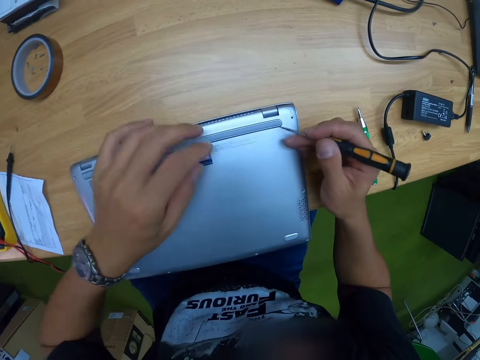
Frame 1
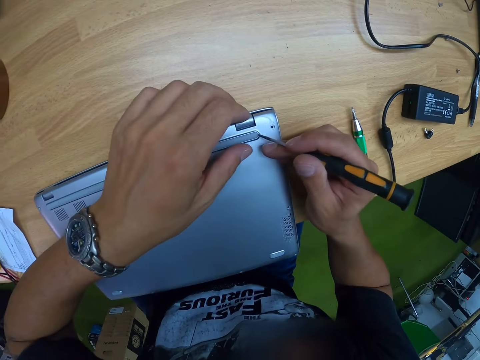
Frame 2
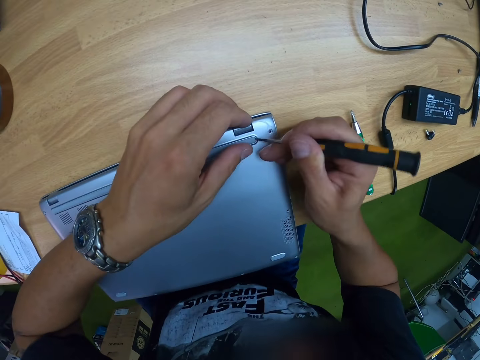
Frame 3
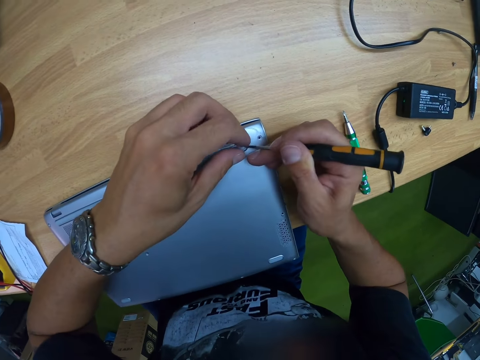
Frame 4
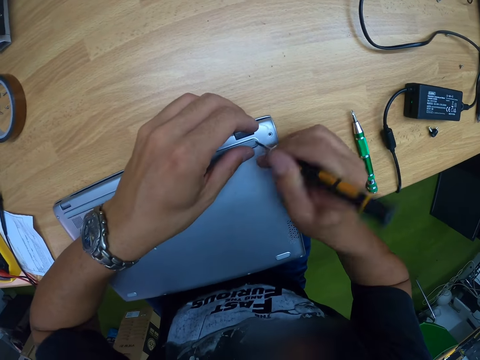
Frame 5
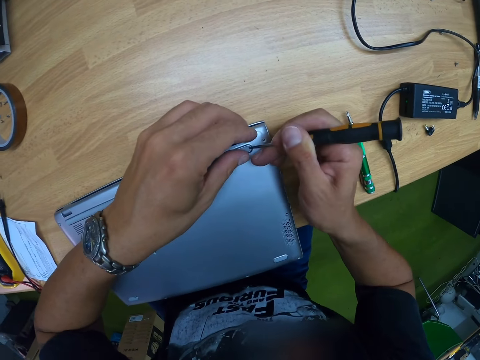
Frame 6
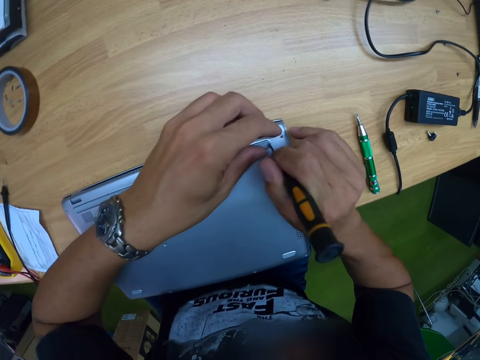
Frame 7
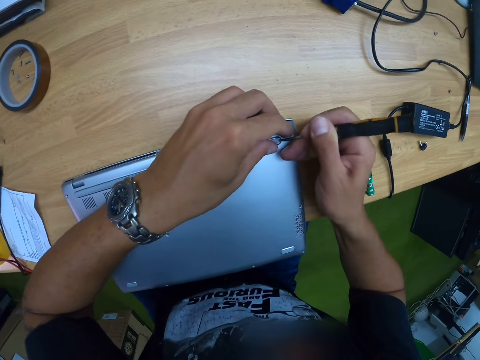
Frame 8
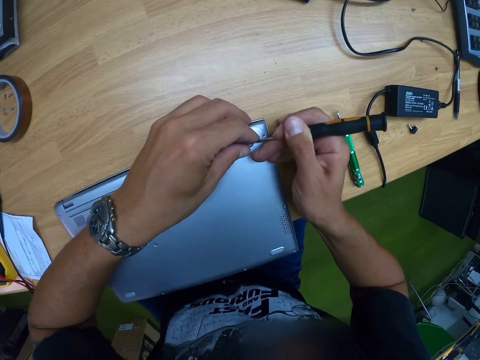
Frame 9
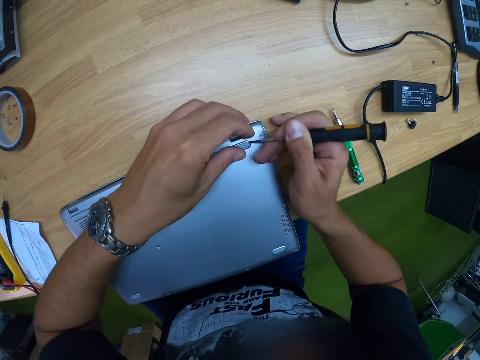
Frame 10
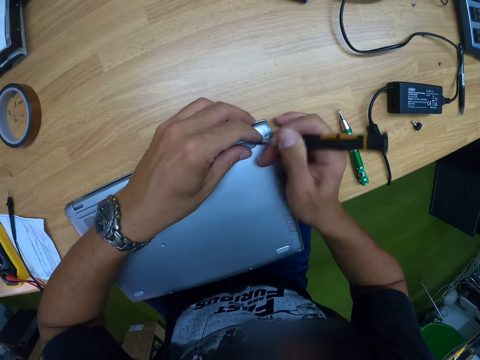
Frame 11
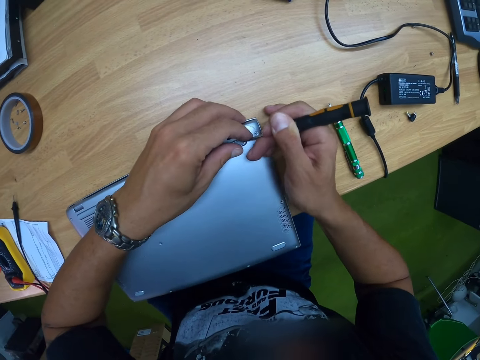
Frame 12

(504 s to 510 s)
The camera wearer peels a rubber seal on the laptop with the screwdriver in his right hand.

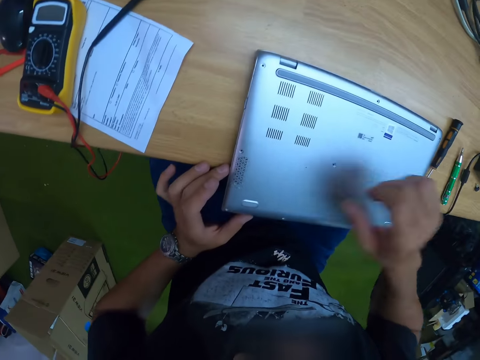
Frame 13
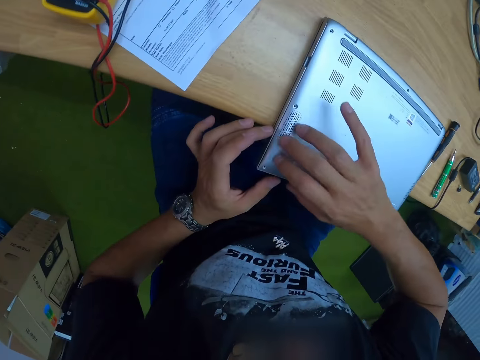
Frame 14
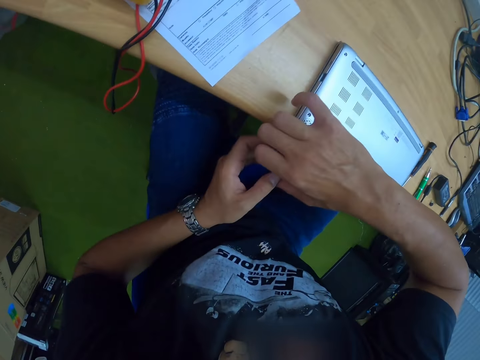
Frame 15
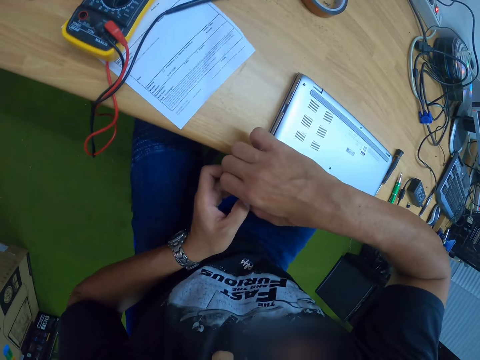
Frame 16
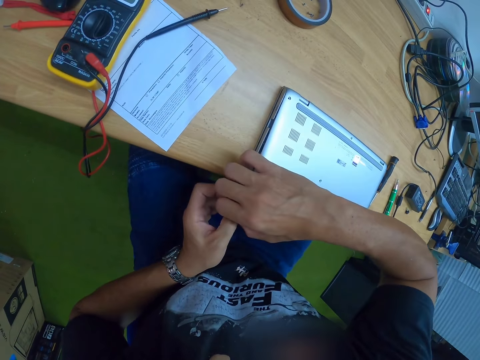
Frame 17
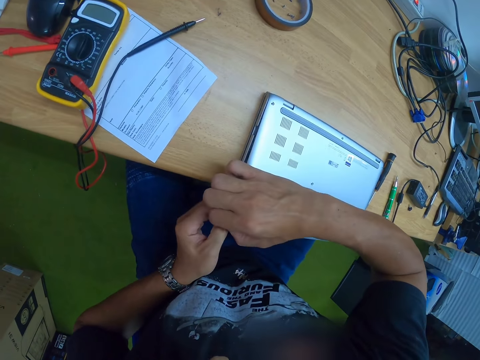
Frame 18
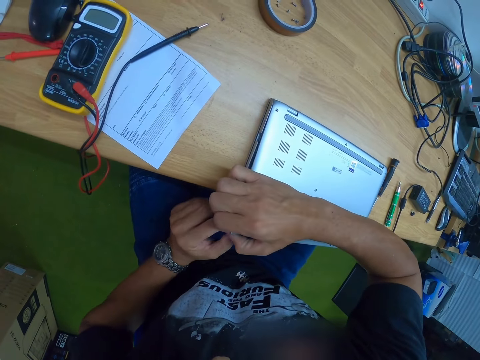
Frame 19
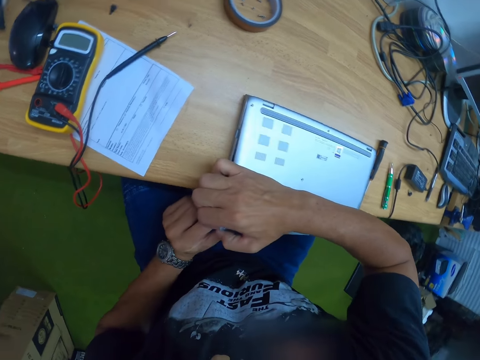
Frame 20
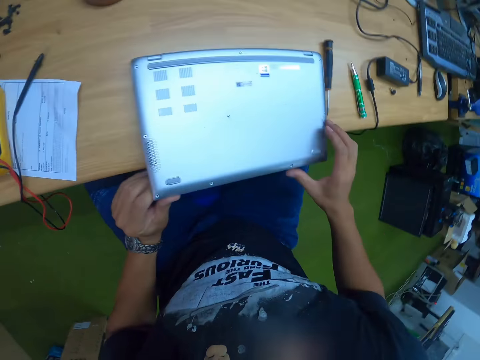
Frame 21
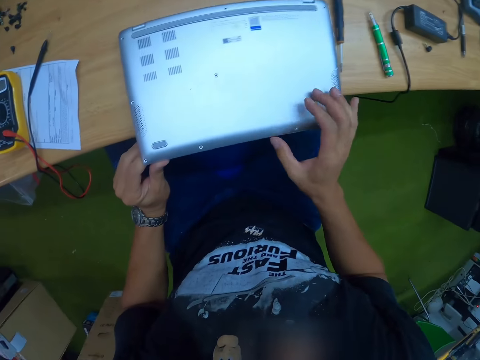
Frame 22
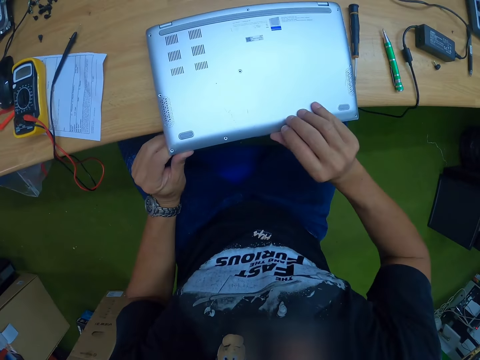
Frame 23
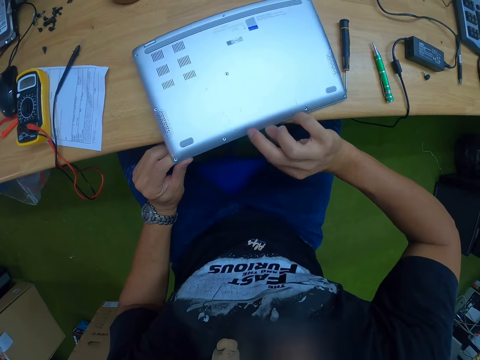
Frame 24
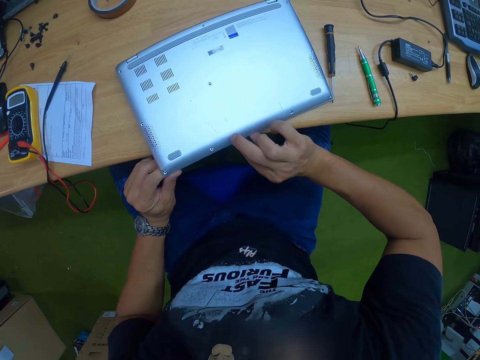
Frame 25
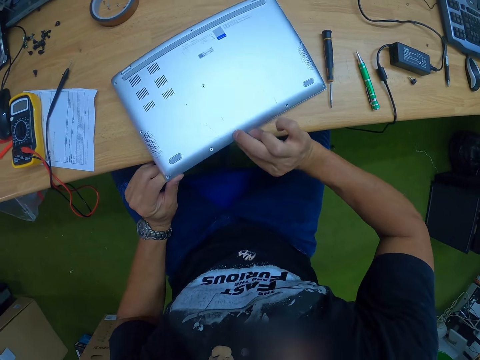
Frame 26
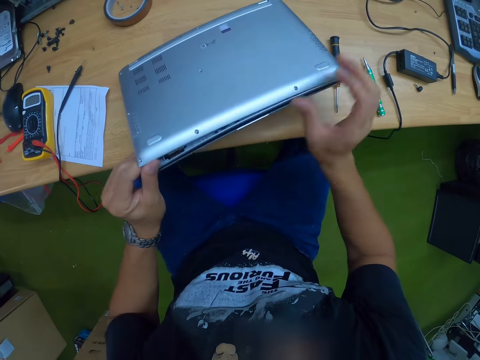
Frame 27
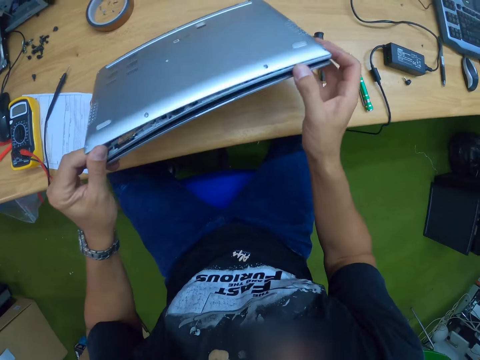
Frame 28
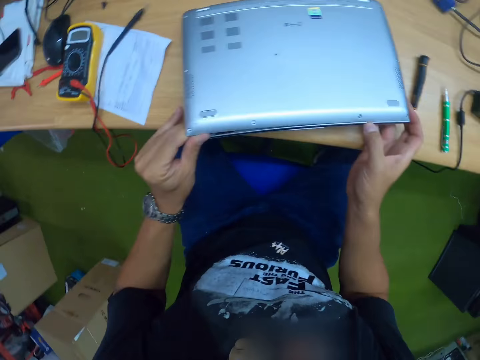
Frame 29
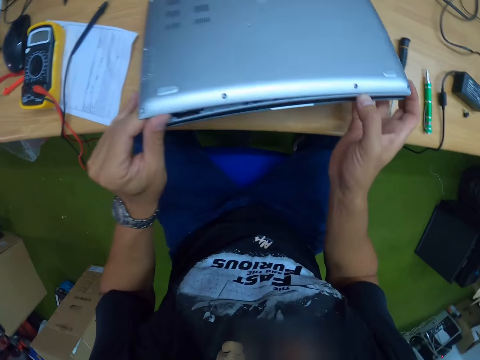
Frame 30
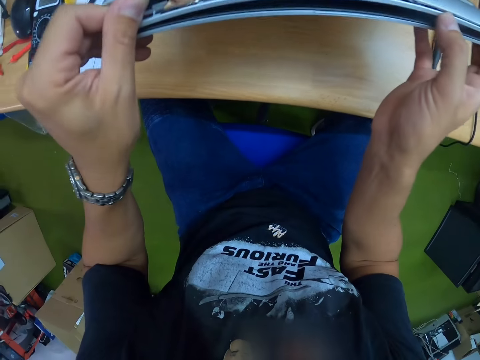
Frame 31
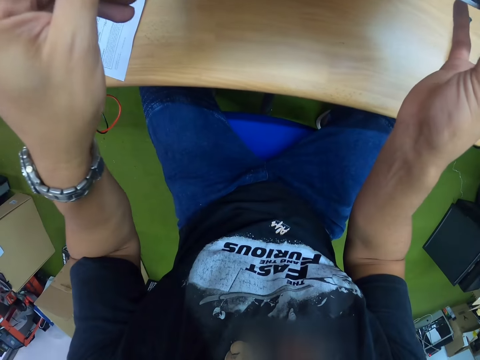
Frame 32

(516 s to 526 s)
The camera wearer opens a part of the body of the laptop with his right hand. He tries to remove the laptop cover. He lifts the laptop on the desk with his left hand.

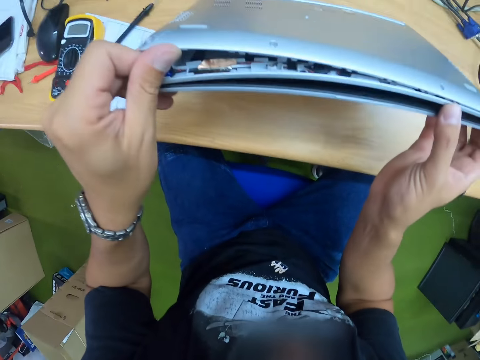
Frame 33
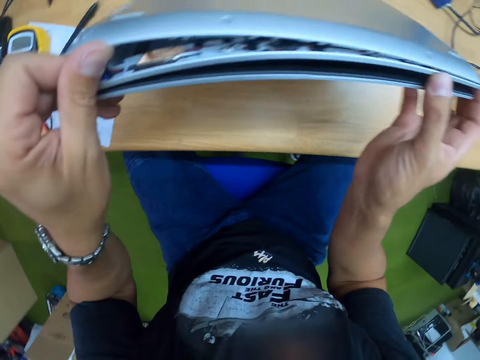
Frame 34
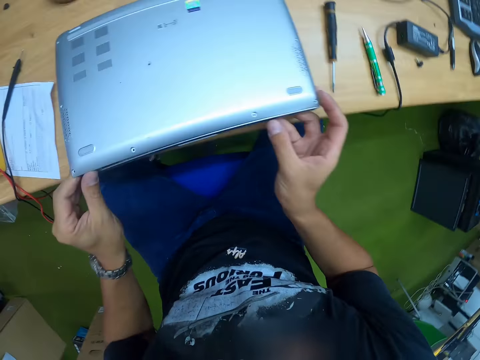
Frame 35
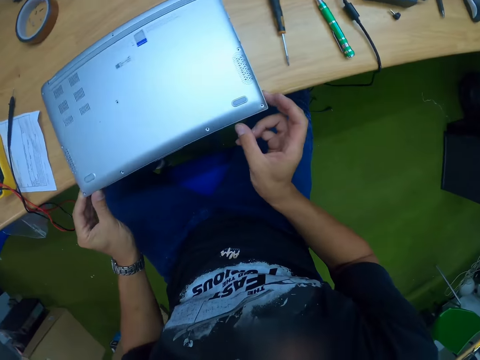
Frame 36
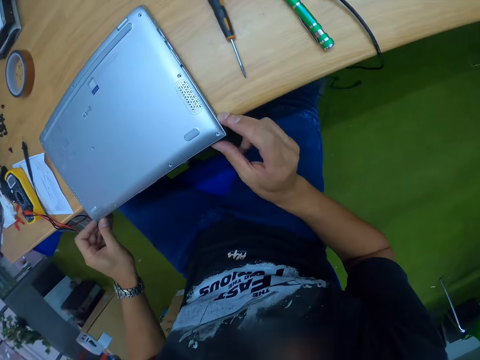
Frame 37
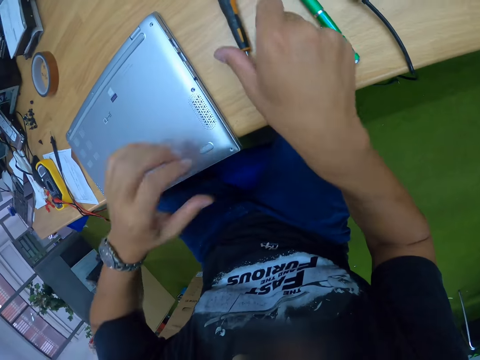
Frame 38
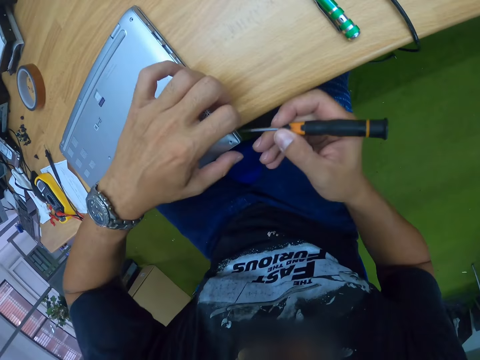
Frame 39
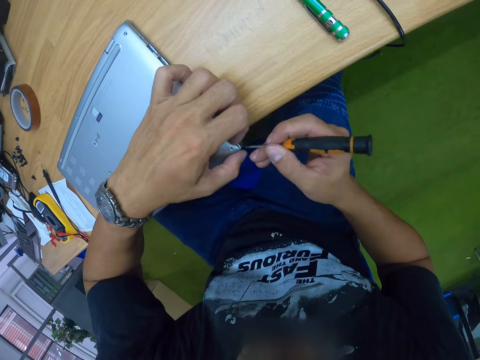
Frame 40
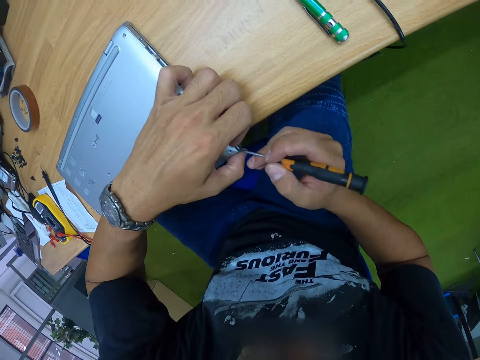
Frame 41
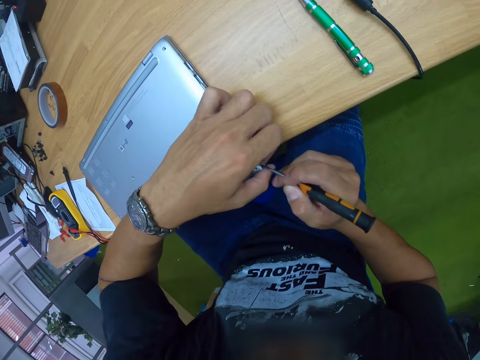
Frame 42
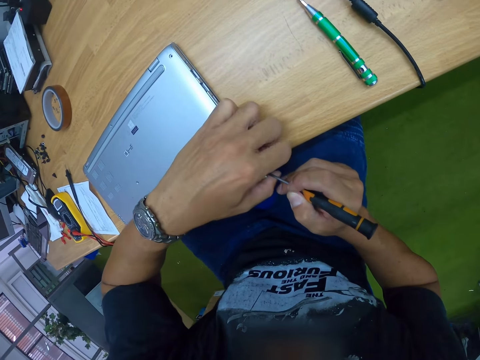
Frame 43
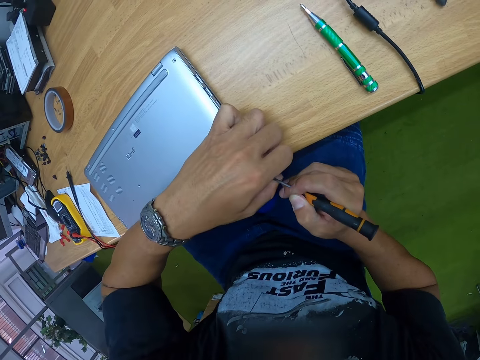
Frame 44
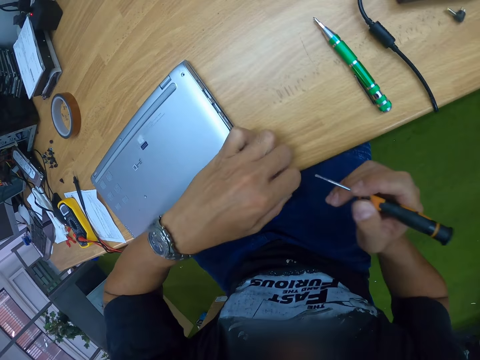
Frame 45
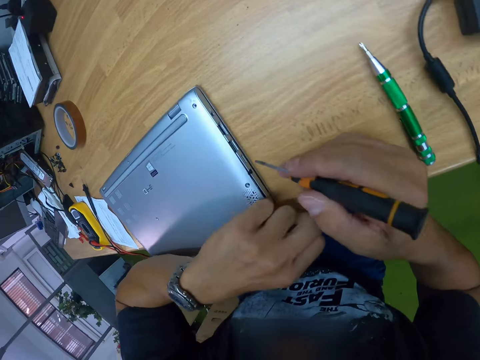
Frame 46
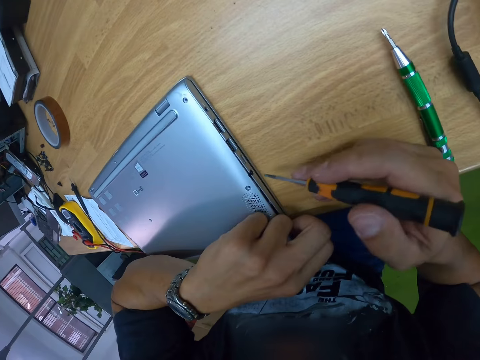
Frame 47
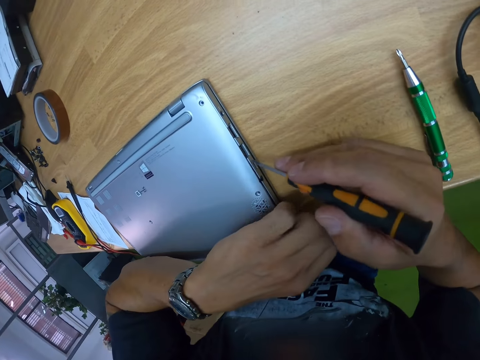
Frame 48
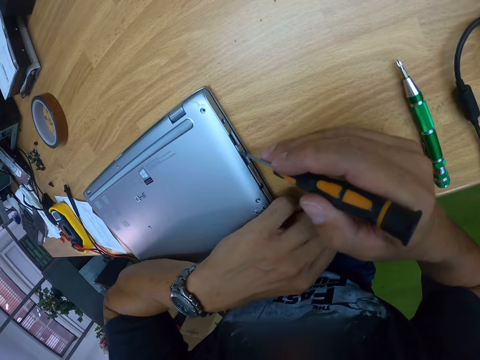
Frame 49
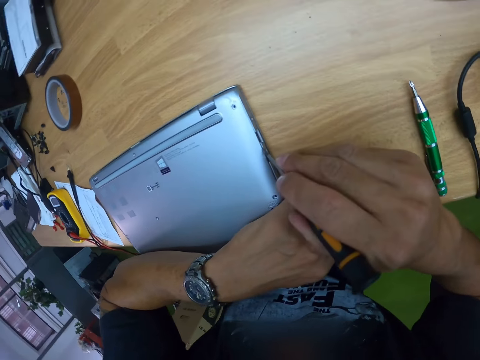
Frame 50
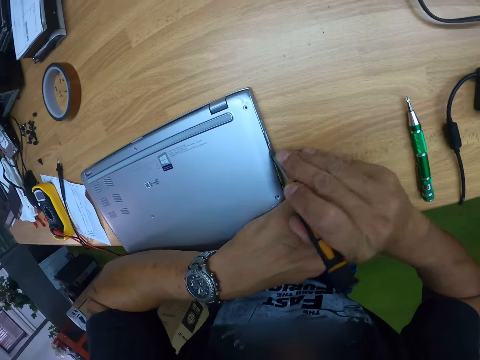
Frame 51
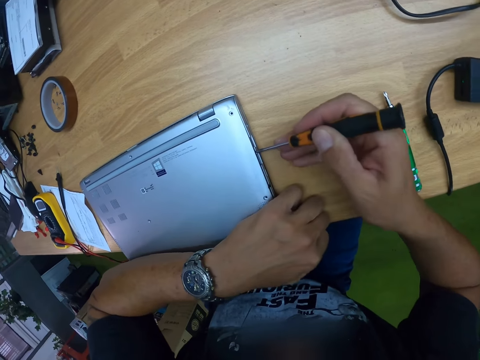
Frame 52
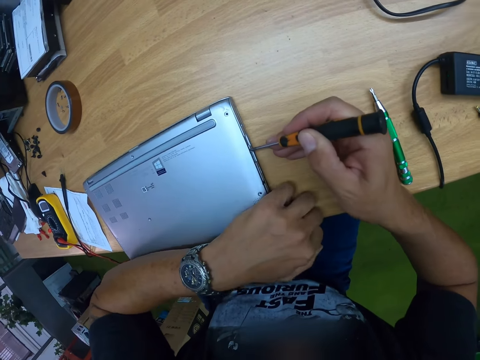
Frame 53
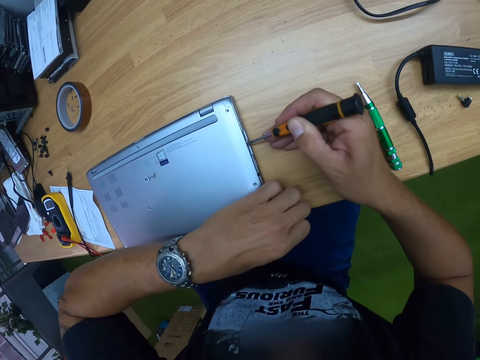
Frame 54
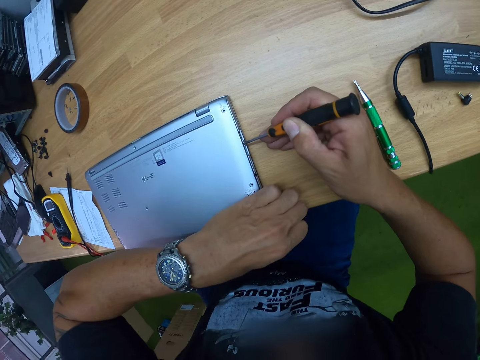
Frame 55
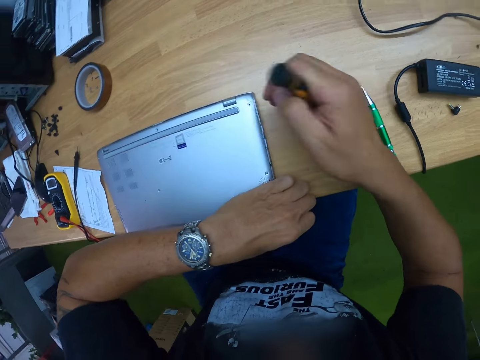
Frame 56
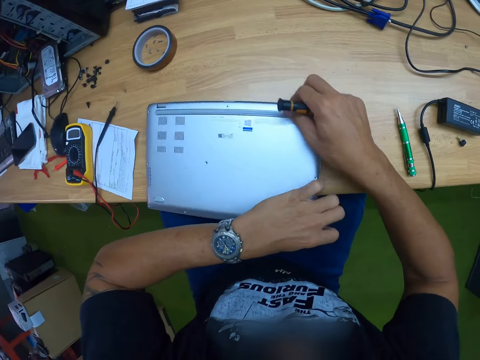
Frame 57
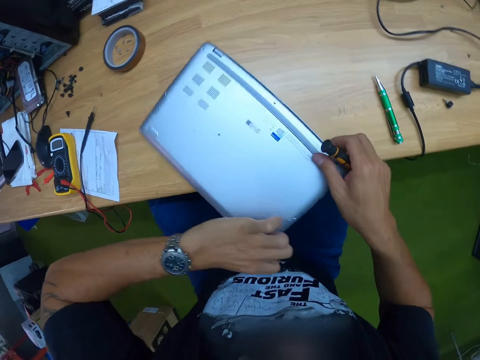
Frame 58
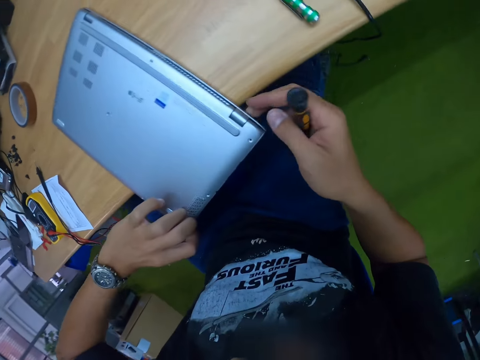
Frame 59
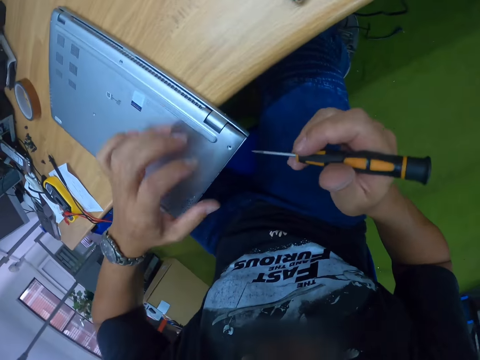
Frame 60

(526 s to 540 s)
The camera wearer drops the laptop on the desk with both his hands. He picks up the screwdriver from the desk with his right hand. He holds the laptop on the desk with his left hand. He opens a part of the body of the laptop with his right hand. He tries to remove the laptop cover using the screwdriver. He adjusts the laptop with both his hands. He rotates the laptop.
